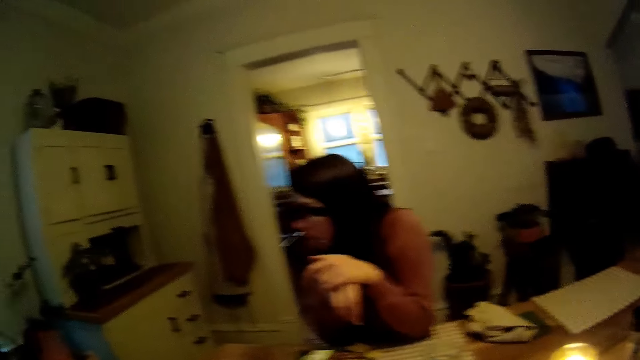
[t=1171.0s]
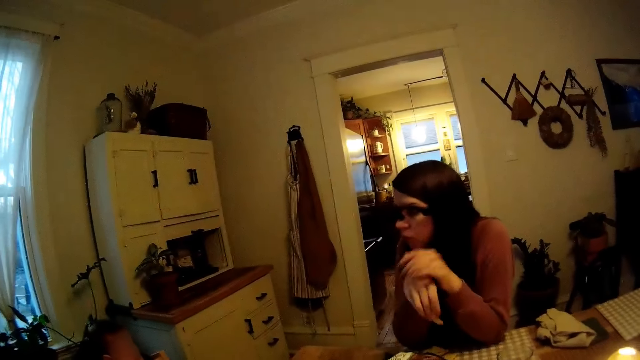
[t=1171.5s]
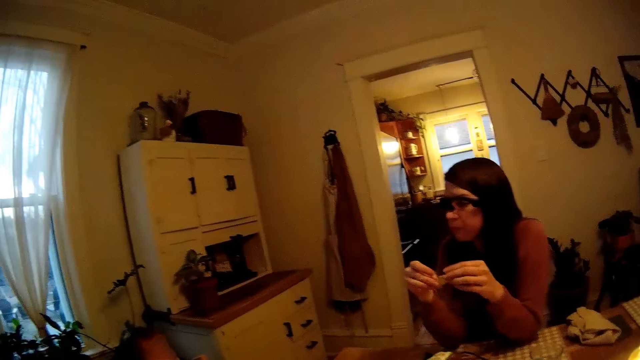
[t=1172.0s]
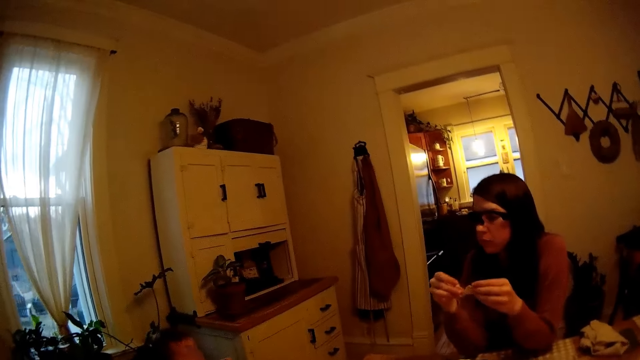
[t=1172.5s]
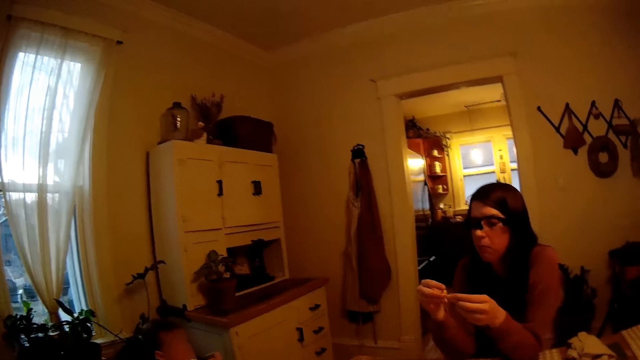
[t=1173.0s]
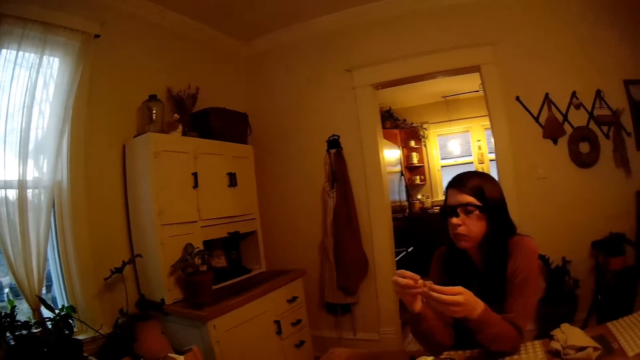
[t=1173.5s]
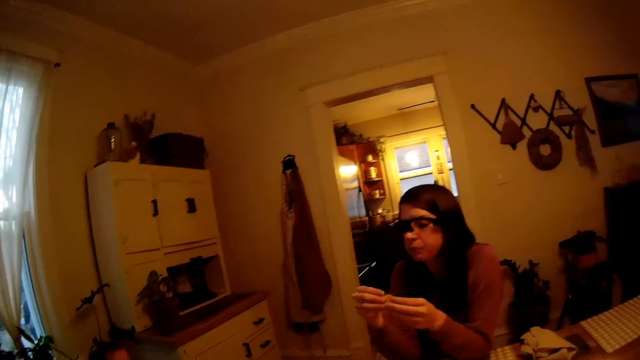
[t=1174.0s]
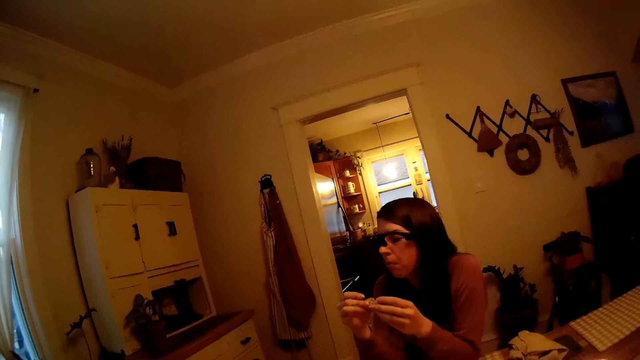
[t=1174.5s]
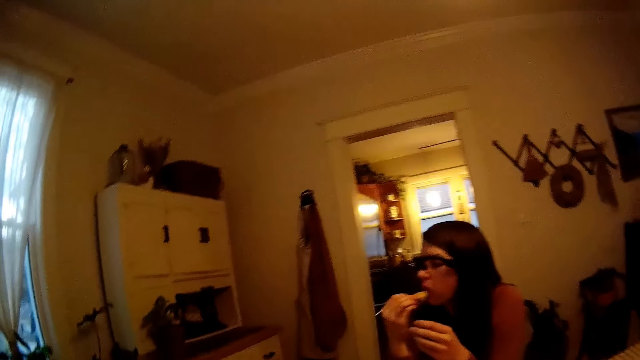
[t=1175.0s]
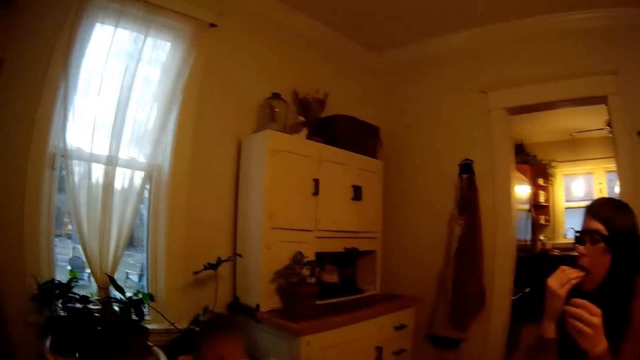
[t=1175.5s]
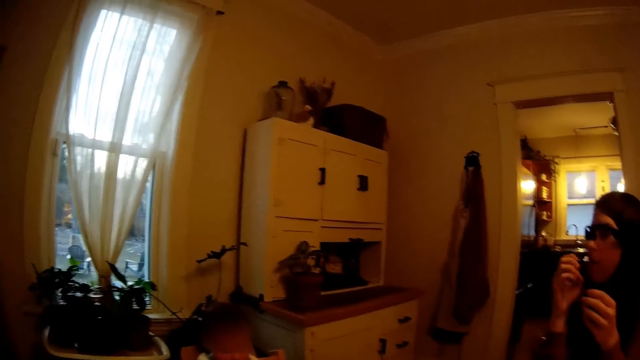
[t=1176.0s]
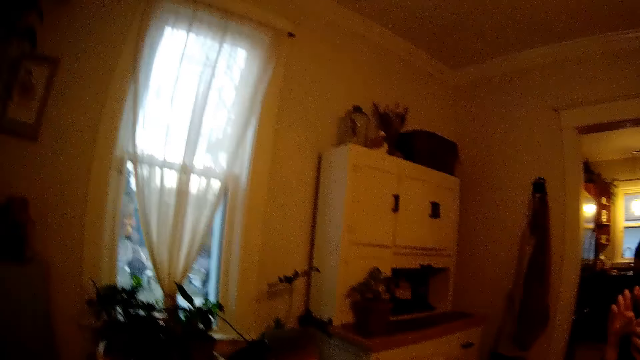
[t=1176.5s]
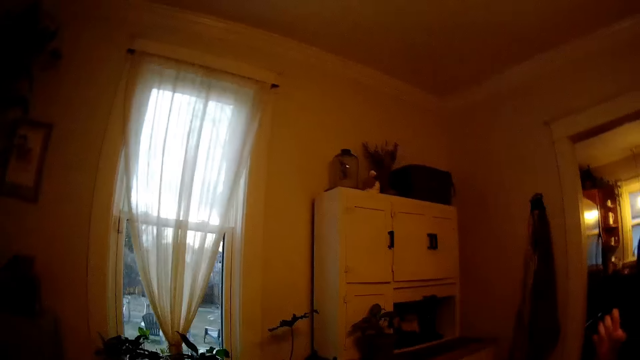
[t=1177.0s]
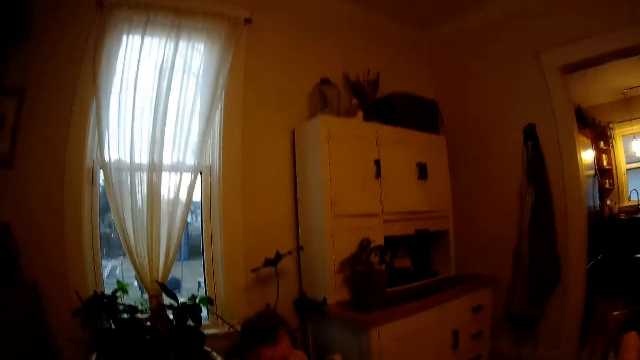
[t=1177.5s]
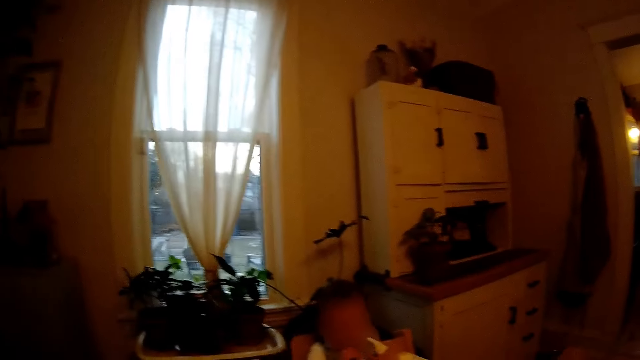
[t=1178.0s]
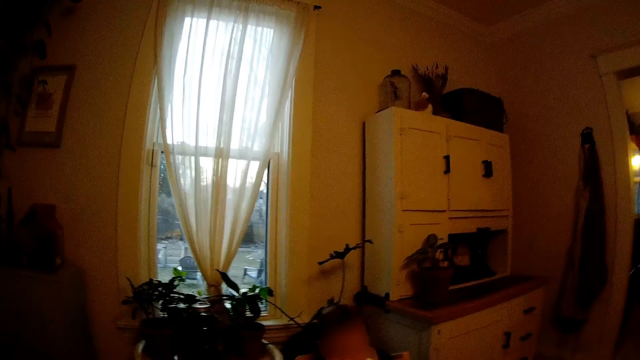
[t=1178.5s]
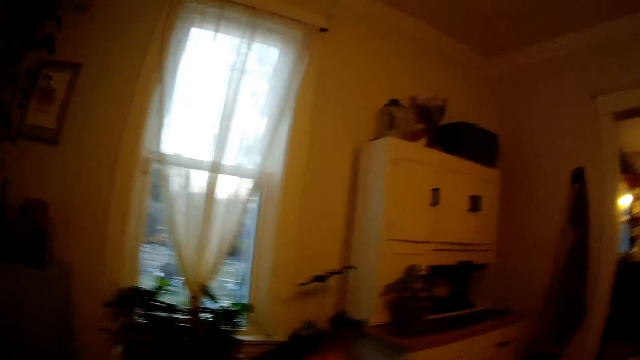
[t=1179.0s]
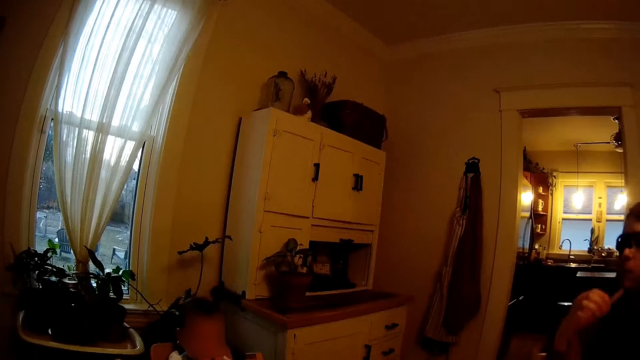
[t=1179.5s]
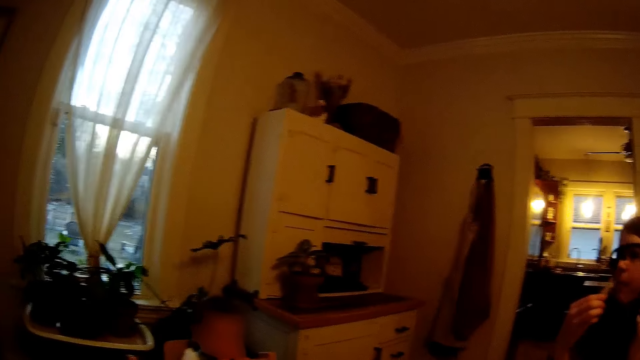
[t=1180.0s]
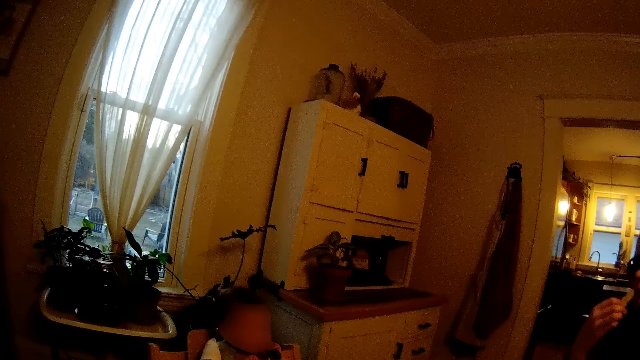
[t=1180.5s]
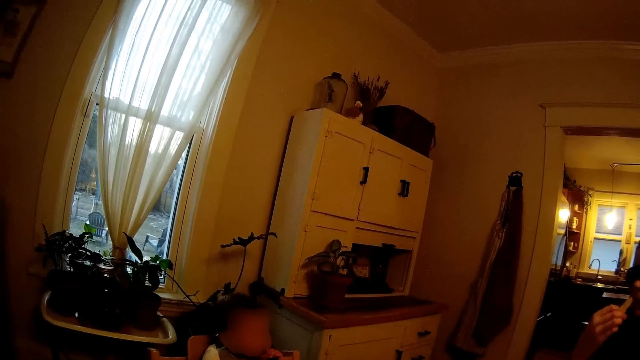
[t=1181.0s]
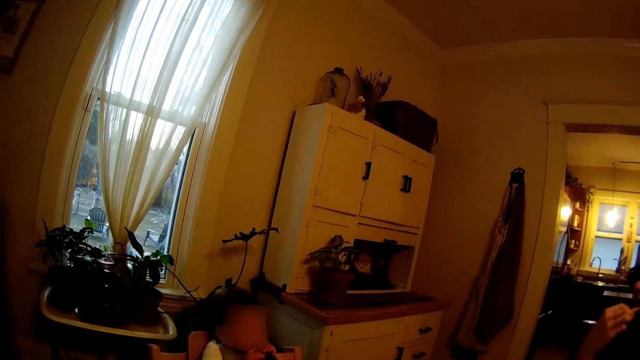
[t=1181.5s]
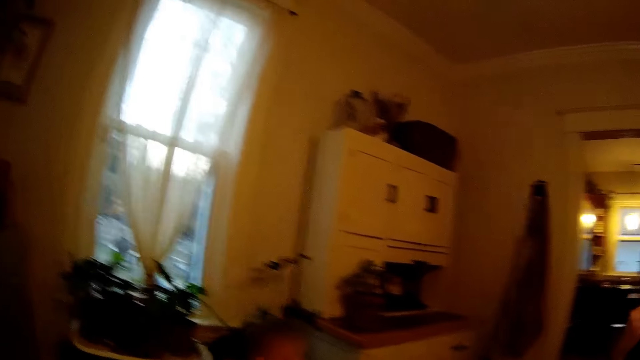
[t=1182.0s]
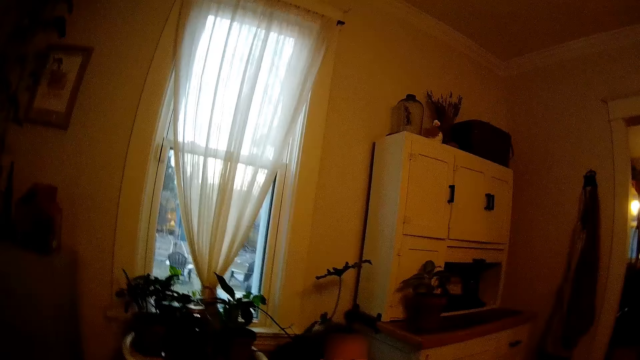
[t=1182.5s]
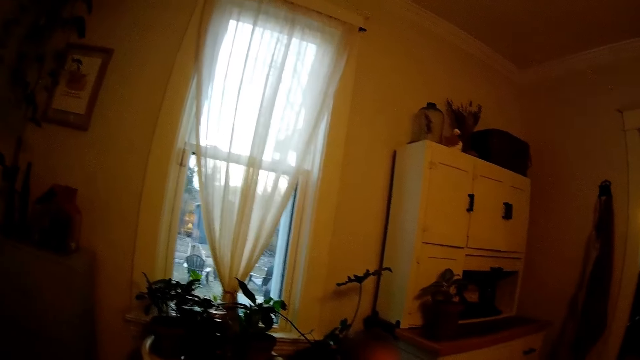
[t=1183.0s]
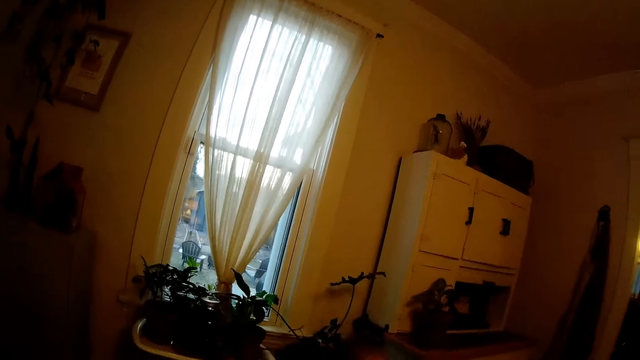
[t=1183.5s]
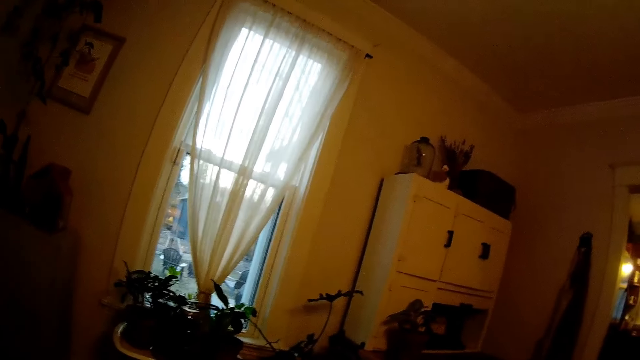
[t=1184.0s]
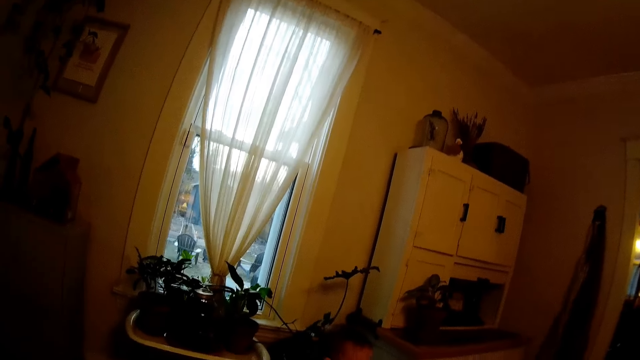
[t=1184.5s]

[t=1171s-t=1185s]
The woman holds a piece of potato chip with both hands. The woman eats the piece of potato chip with her right hand. A baby looks around. The woman touches her face. The baby bites a spoon. The woman moves her hand. The woman picks up a piece of potato chip from the table with her right hand. The woman eats the piece of potato chip with her right hand.

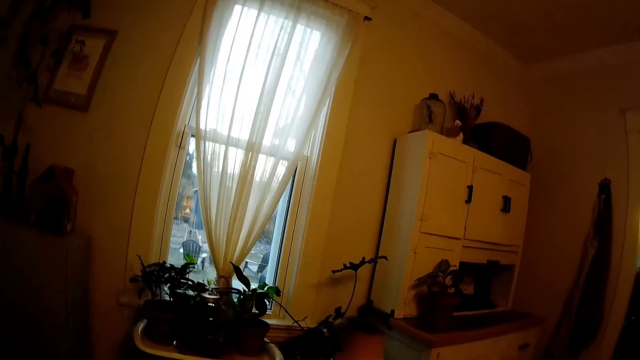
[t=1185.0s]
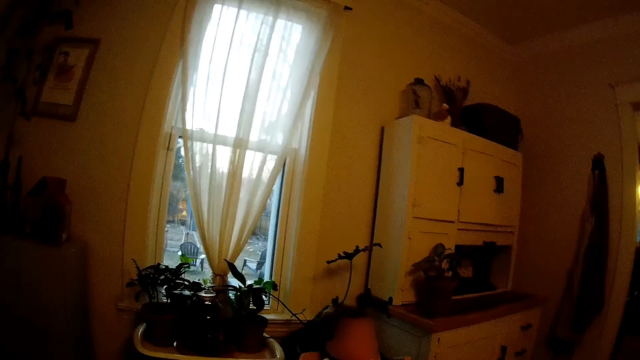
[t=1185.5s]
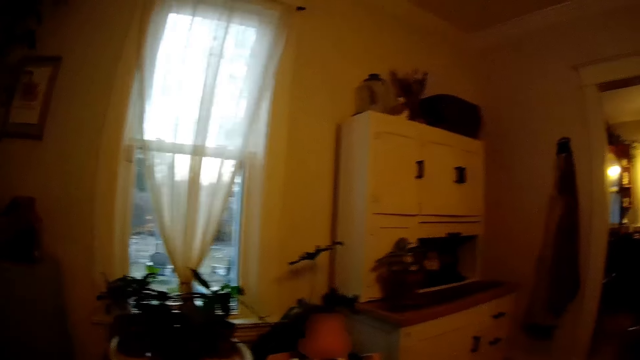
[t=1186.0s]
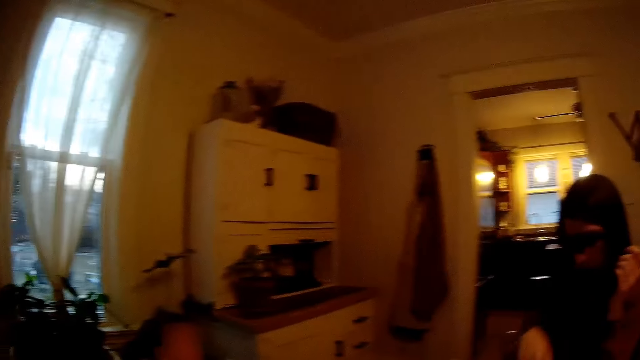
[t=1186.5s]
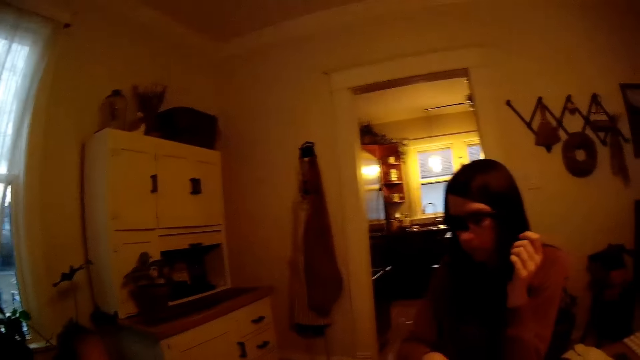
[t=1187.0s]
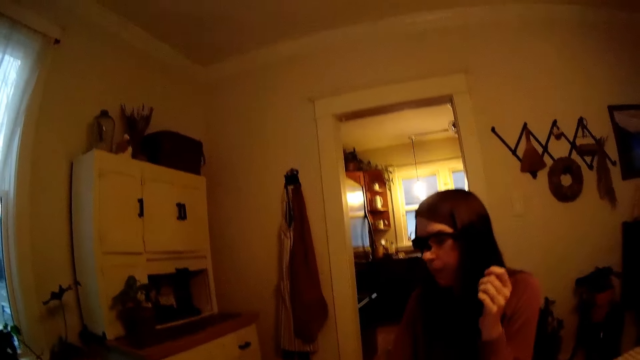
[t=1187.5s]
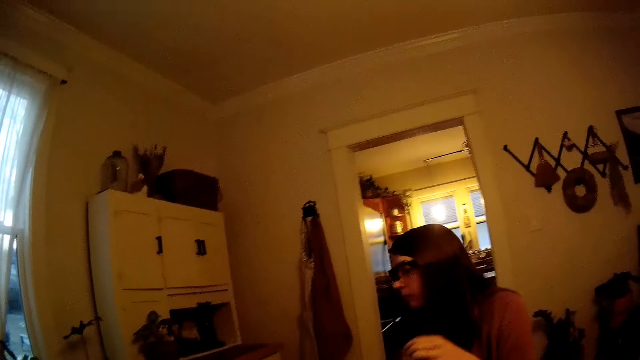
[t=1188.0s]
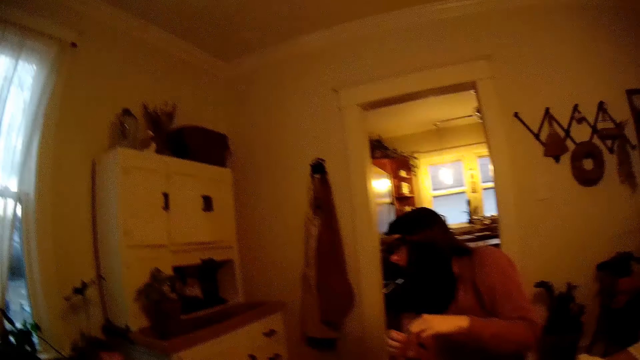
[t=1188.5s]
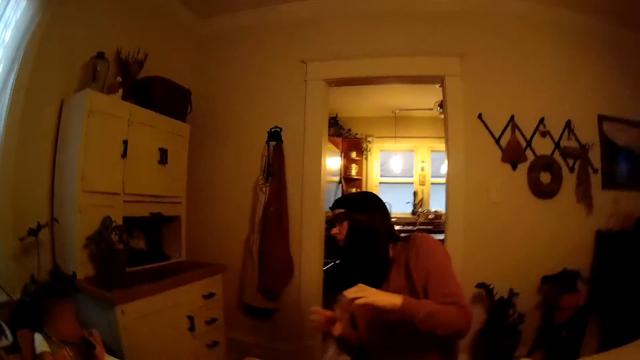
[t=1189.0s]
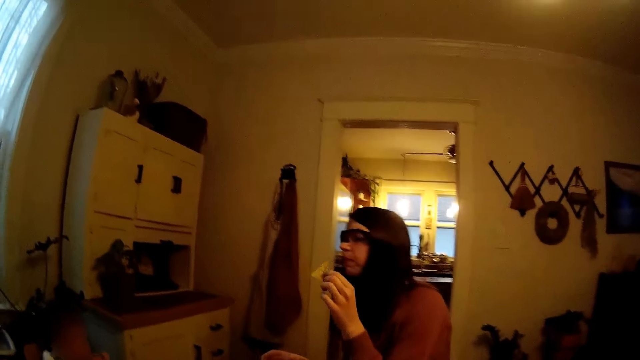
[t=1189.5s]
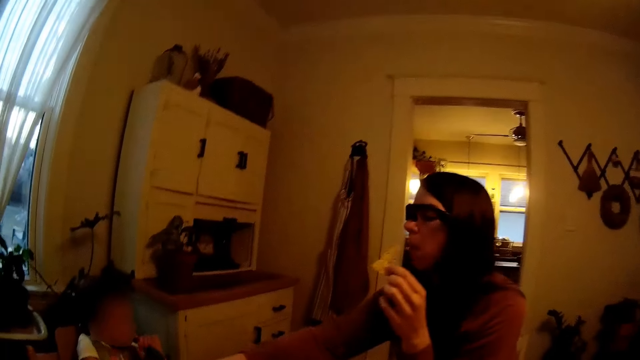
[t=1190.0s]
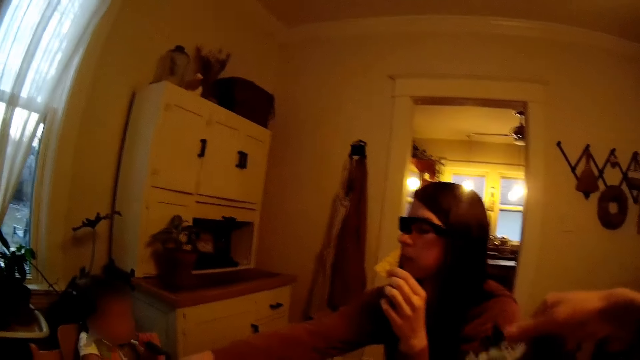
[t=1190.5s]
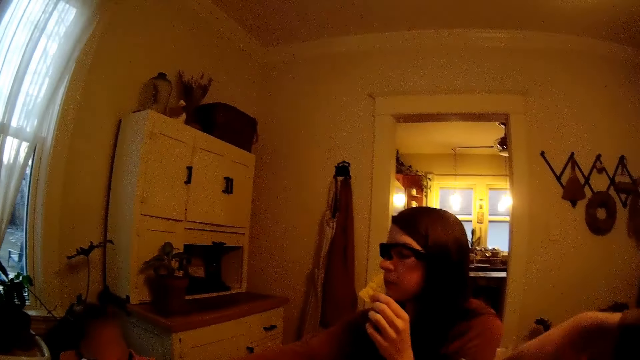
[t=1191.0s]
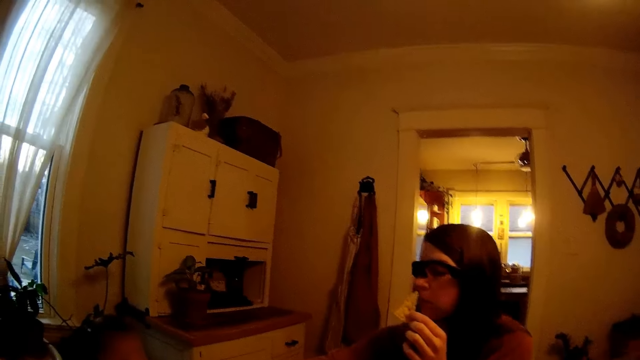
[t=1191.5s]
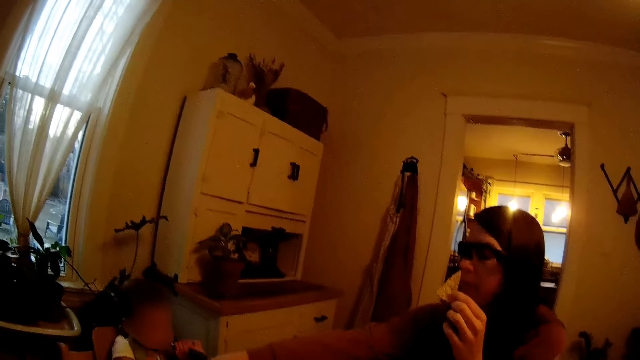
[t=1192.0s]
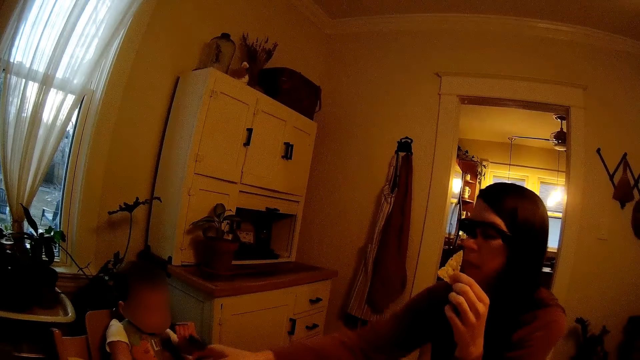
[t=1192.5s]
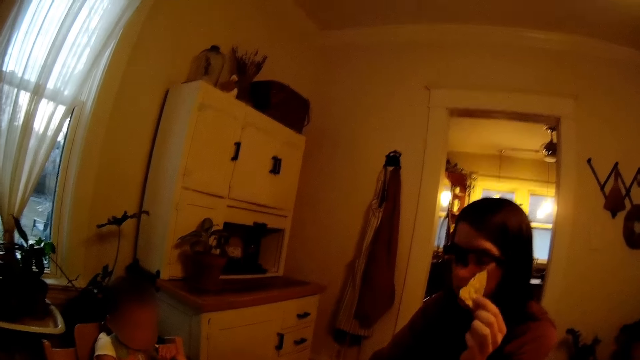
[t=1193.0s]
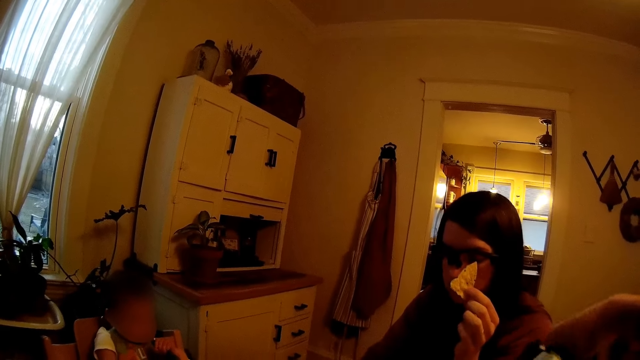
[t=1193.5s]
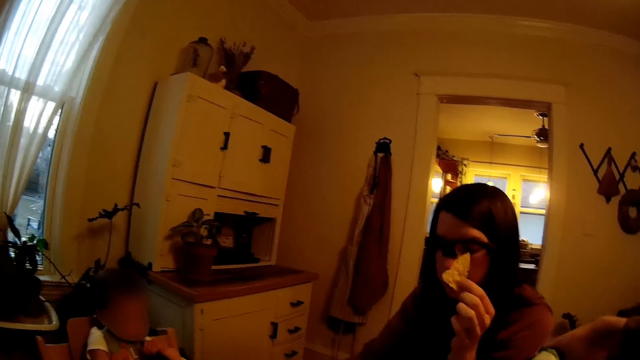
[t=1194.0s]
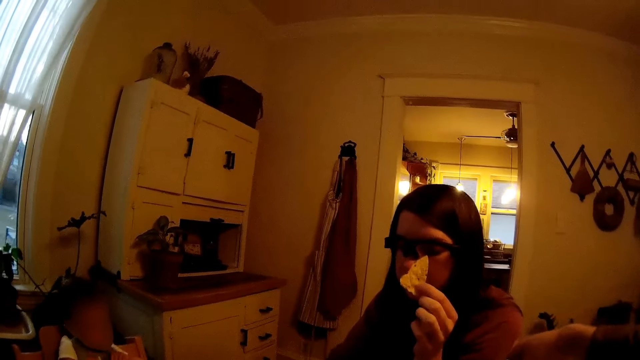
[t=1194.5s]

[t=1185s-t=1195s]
A woman moves her hand. The woman moves around. The woman passes a piece of potato chip from her right hand to her left hand. The woman picks a crisp with the other hand. A baby bites a spoon. The woman moves around. The woman picks something on the table. The camera wearer removes some potato chips from the bag of potato chips with both hands. They hold a pack of crisps. They look around.
